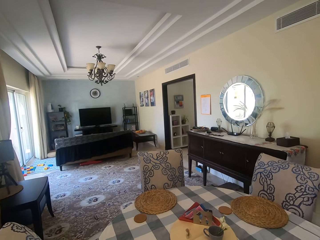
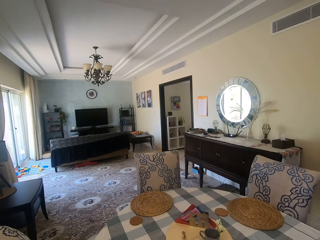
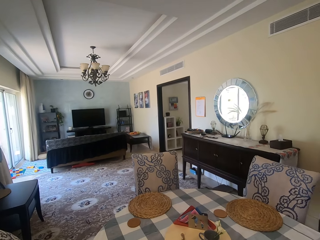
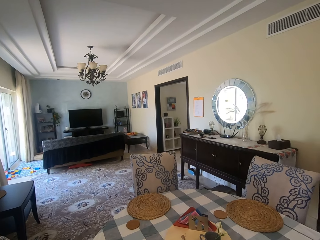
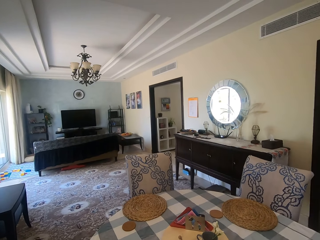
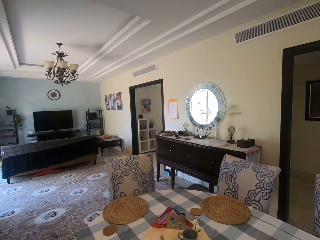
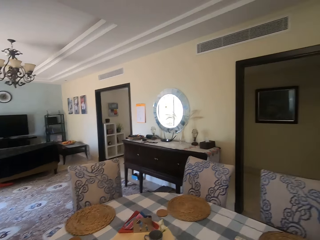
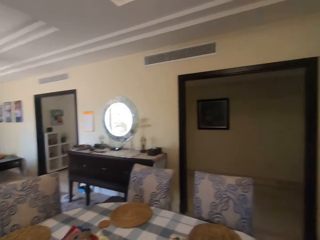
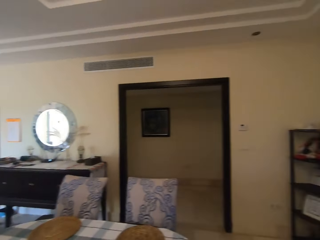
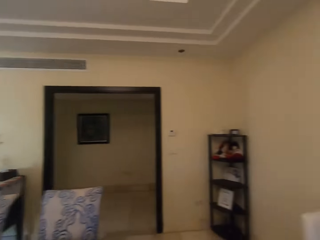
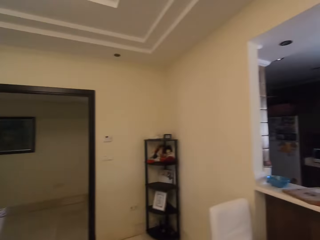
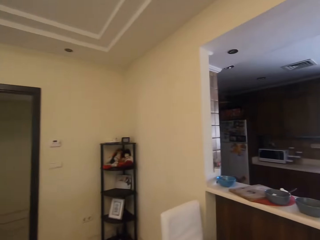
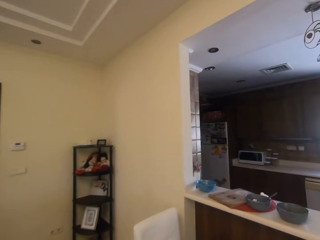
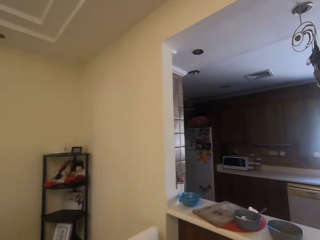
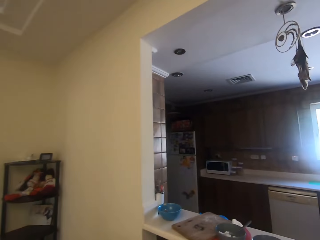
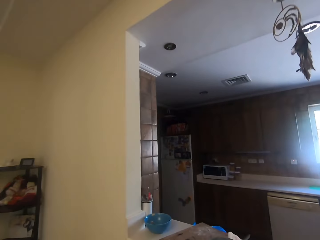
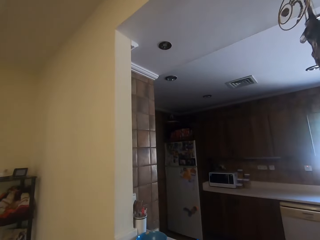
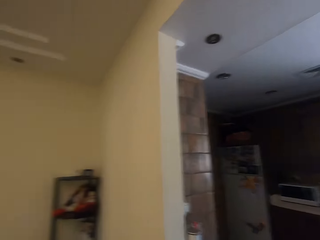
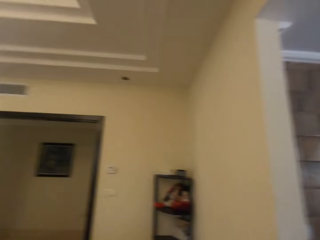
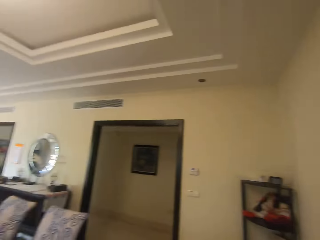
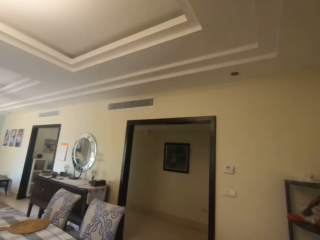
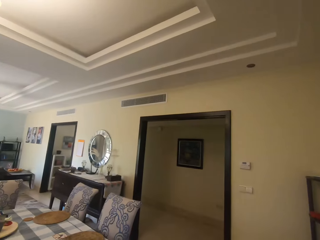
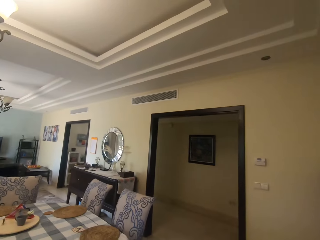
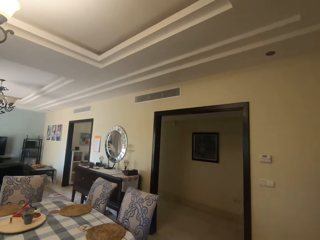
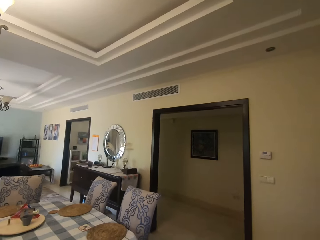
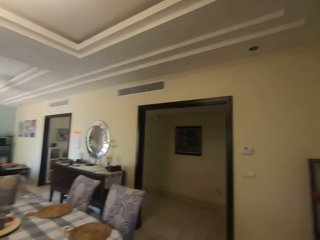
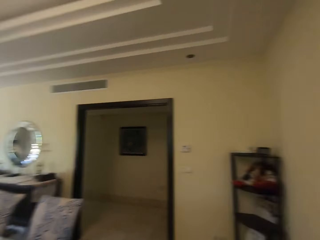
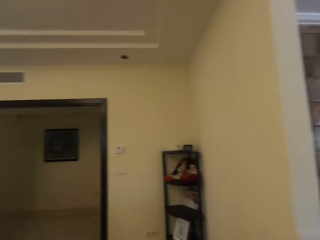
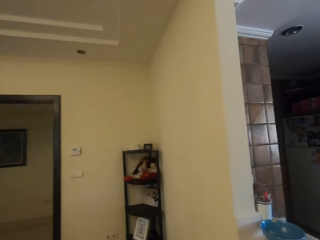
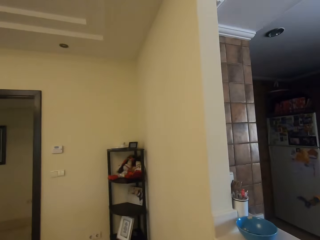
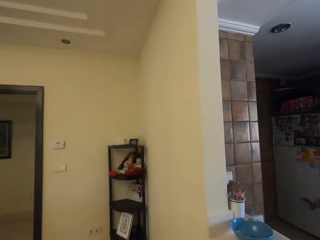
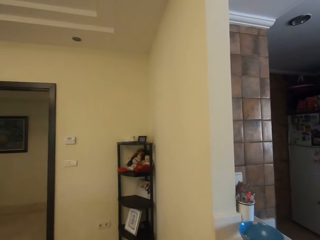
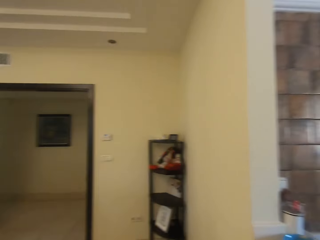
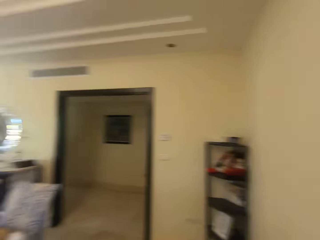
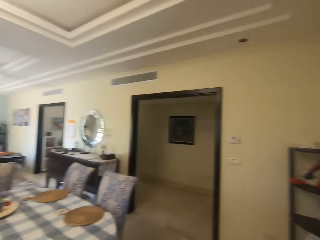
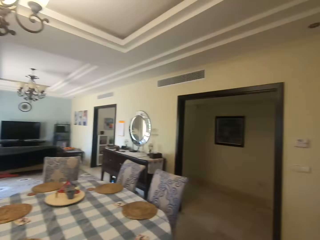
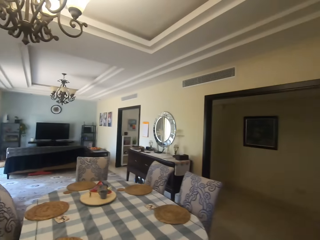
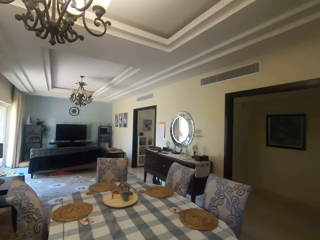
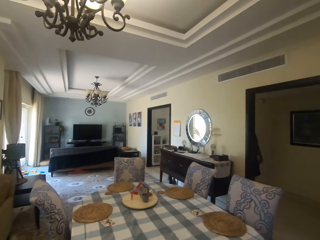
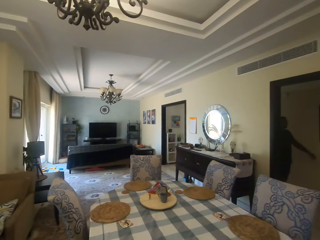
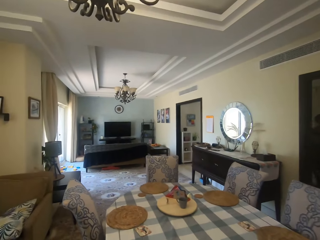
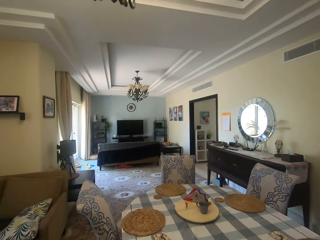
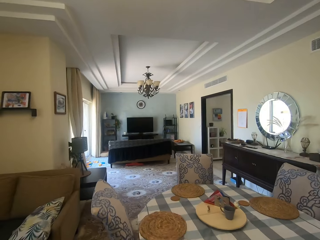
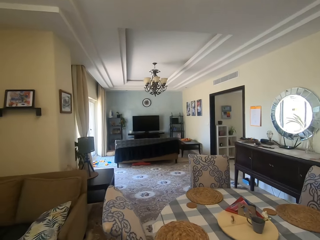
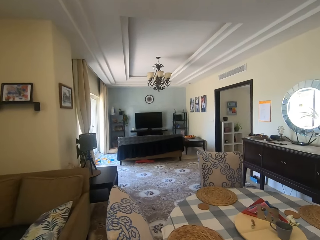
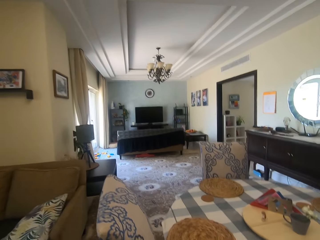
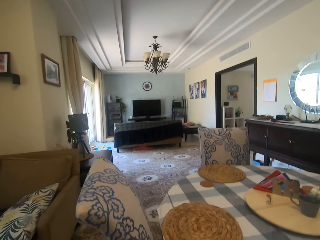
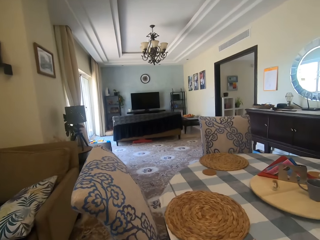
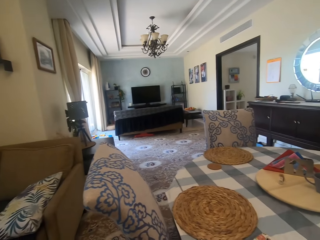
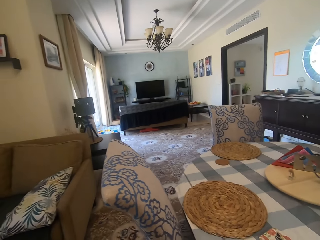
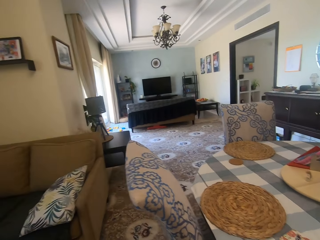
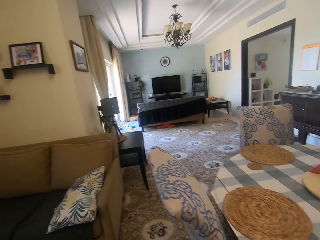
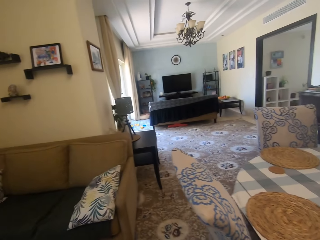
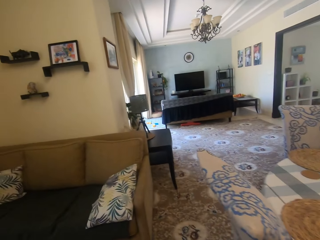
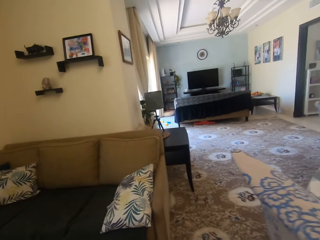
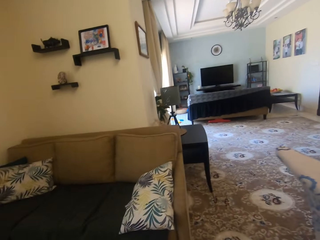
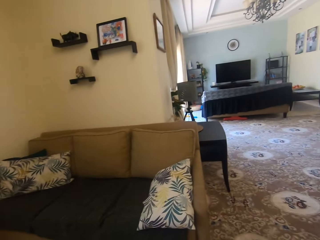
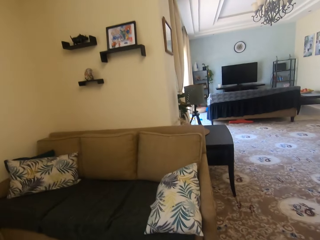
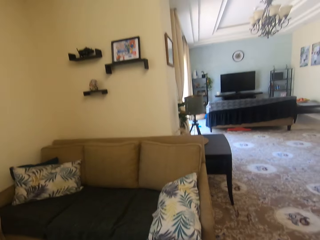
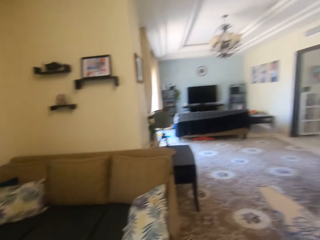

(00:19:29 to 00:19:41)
The camera wearer turns around. They walk in the house. They turn around. They look around. The man walks around. The camera wearer walks in the house. They look around.

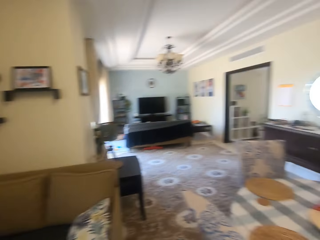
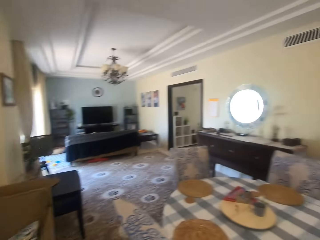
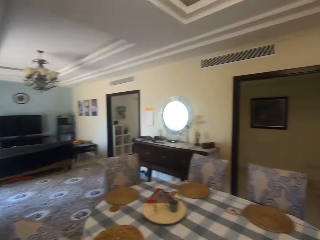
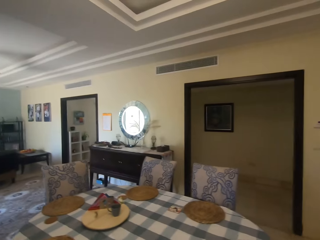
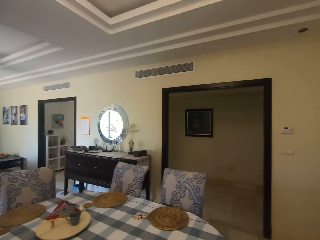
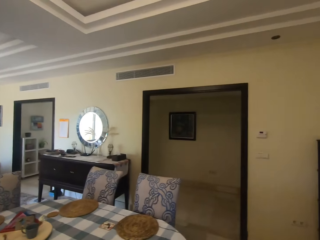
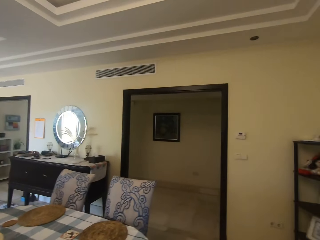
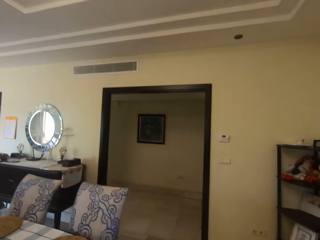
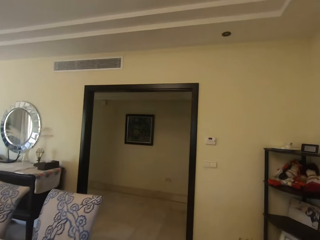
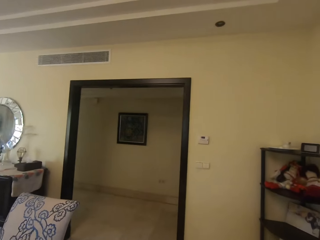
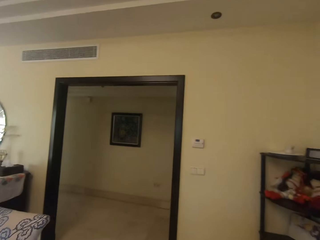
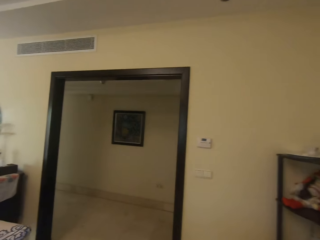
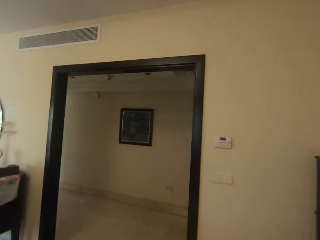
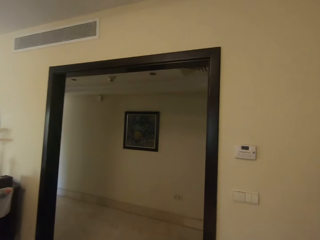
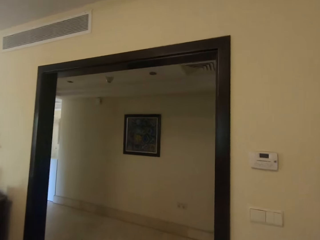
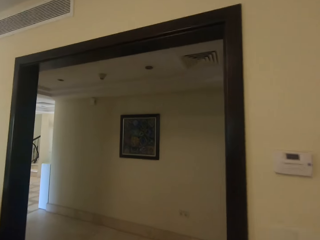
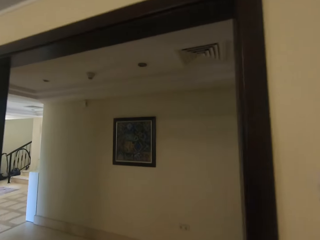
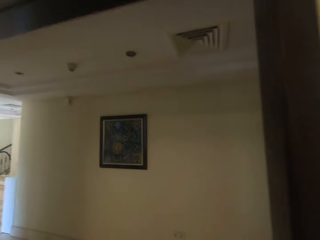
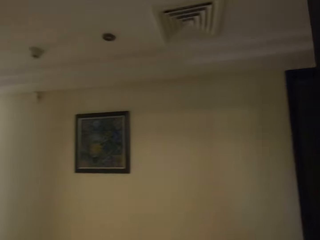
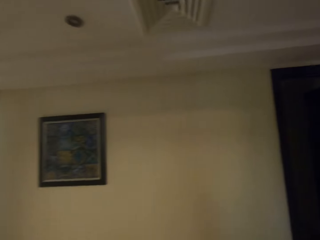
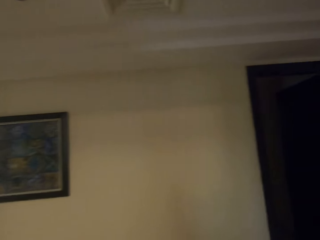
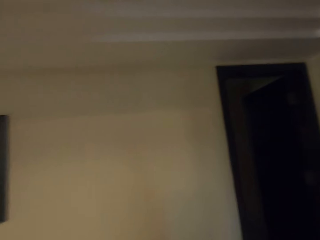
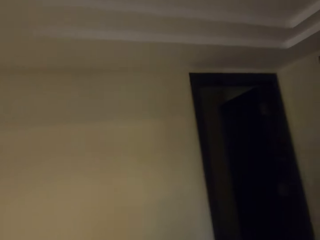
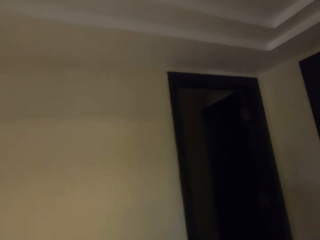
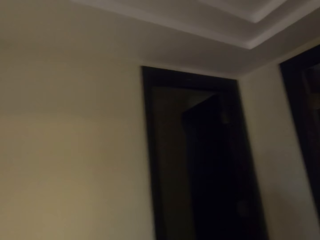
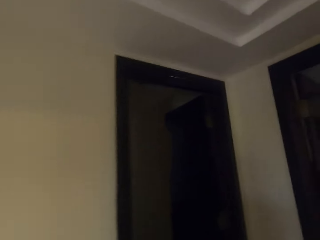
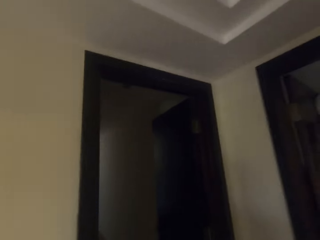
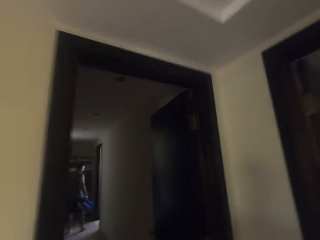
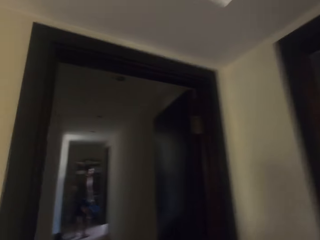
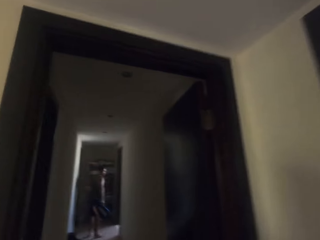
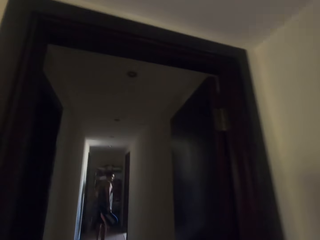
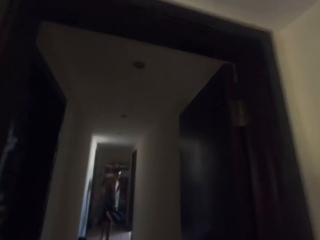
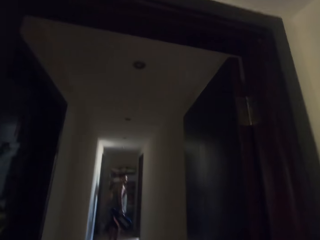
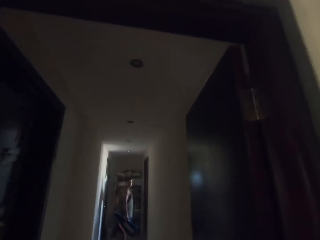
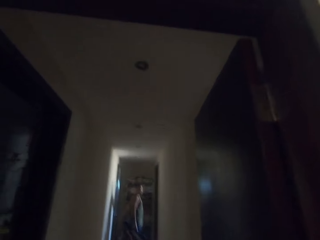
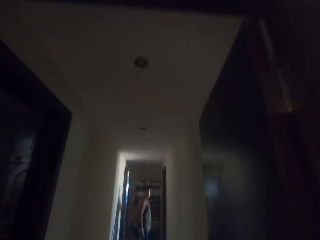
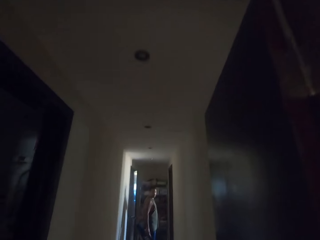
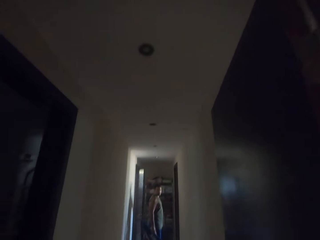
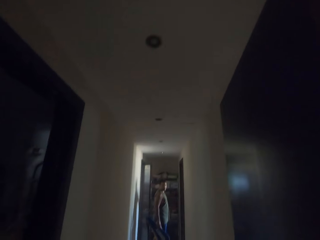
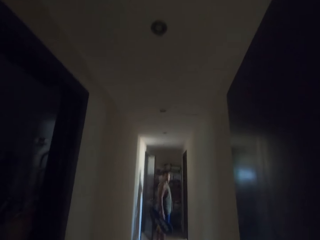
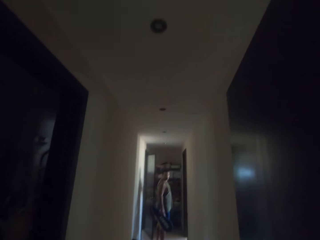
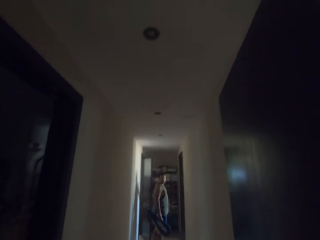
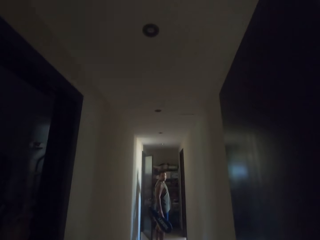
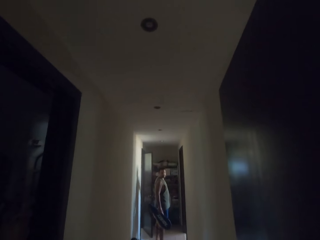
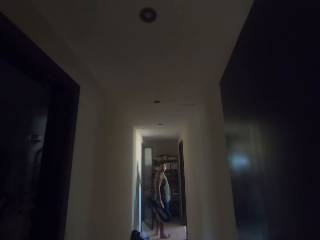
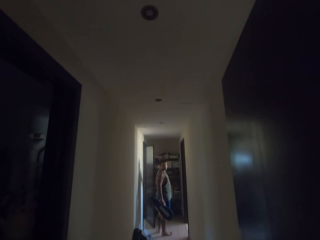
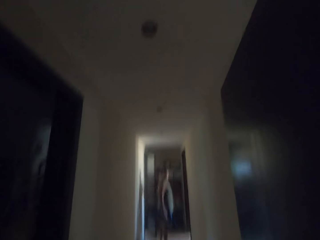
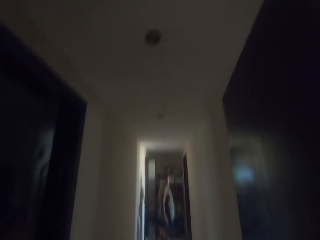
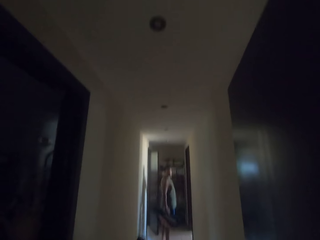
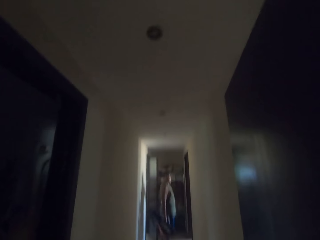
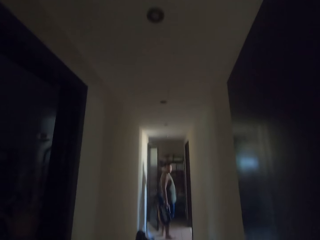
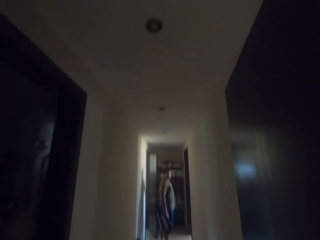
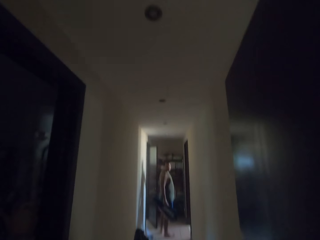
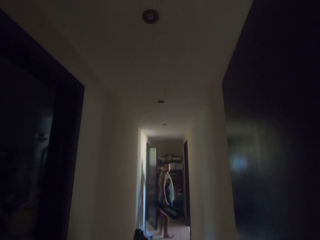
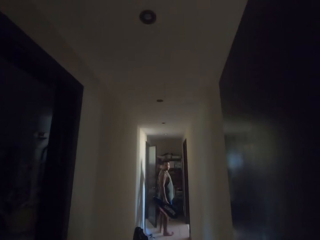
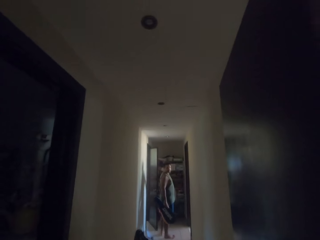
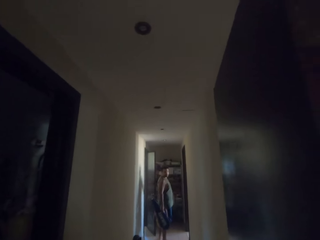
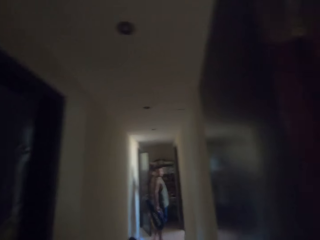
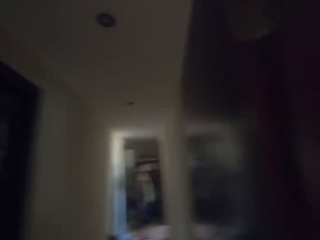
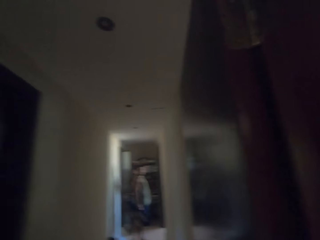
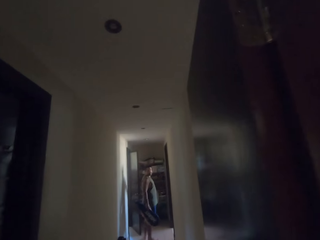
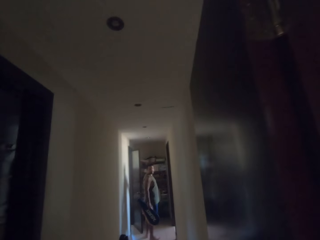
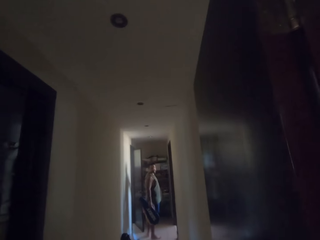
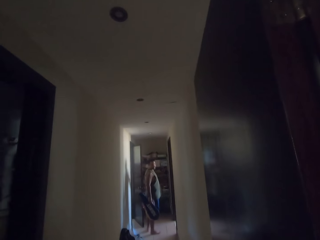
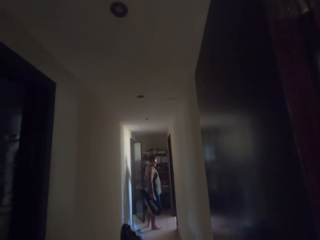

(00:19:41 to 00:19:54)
The camera wearer dialogues with the person. They walk in the house. They turn around. The man holds something. The camera wearer dialogues with the person. They look around. The man turns an object.
